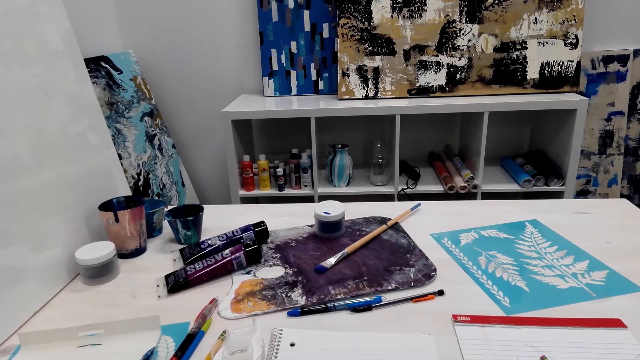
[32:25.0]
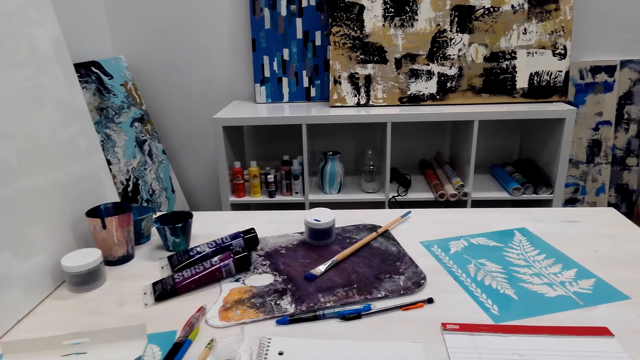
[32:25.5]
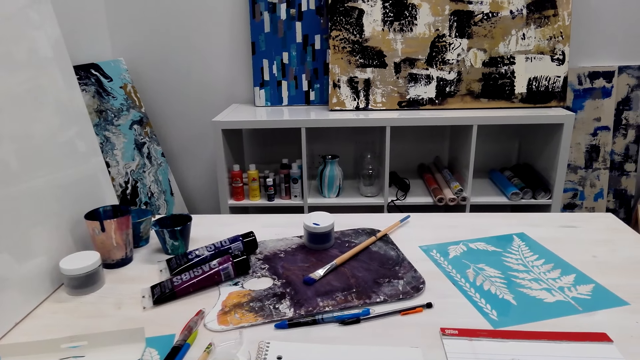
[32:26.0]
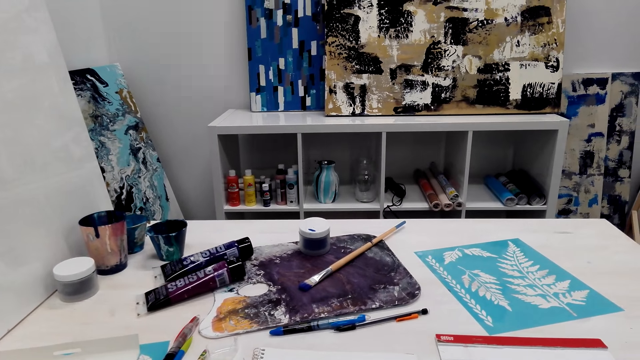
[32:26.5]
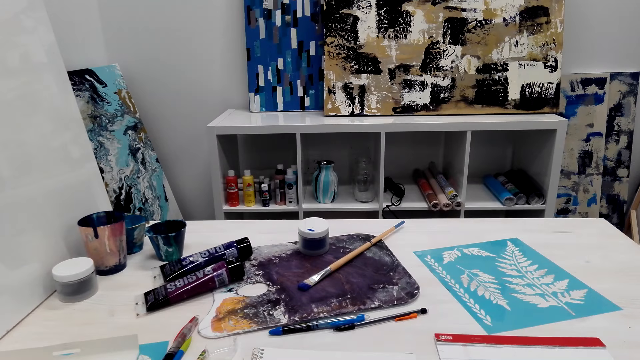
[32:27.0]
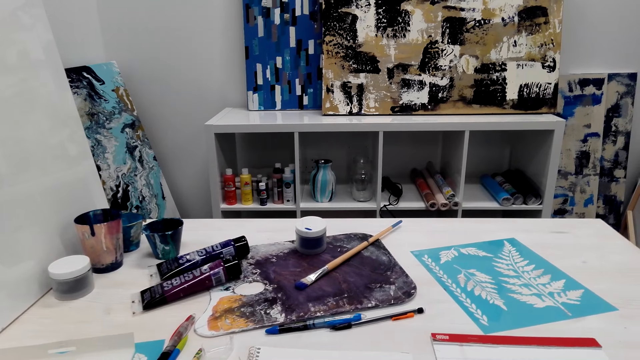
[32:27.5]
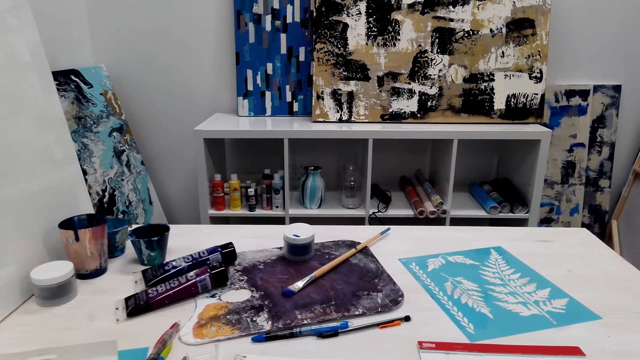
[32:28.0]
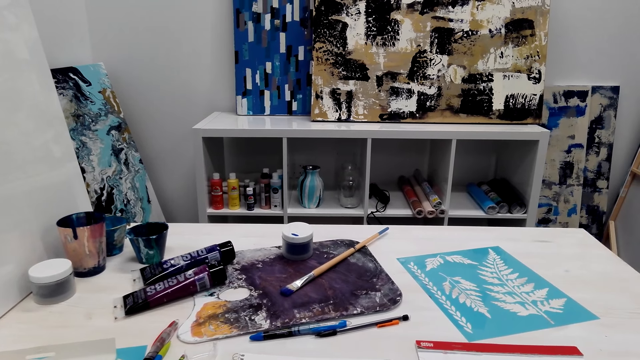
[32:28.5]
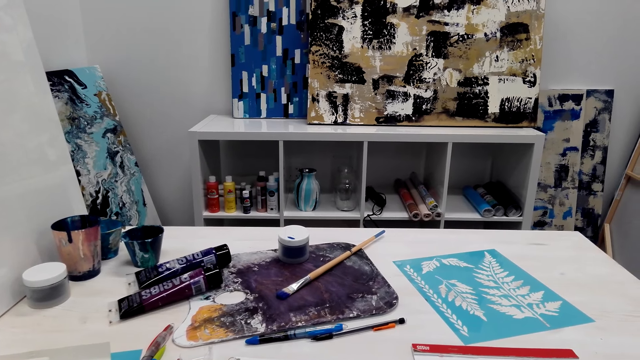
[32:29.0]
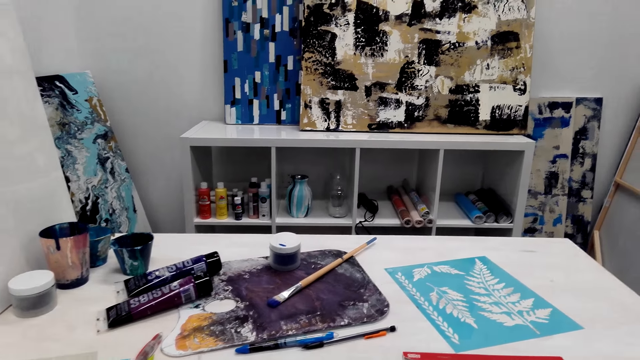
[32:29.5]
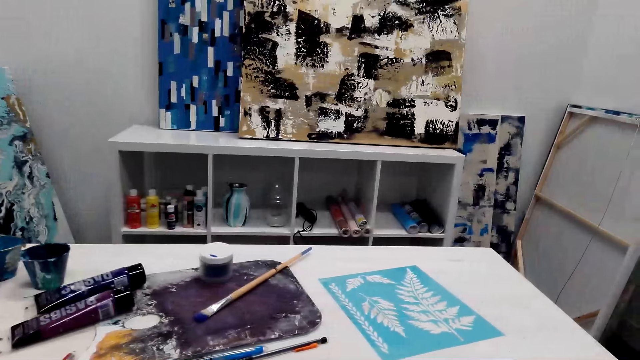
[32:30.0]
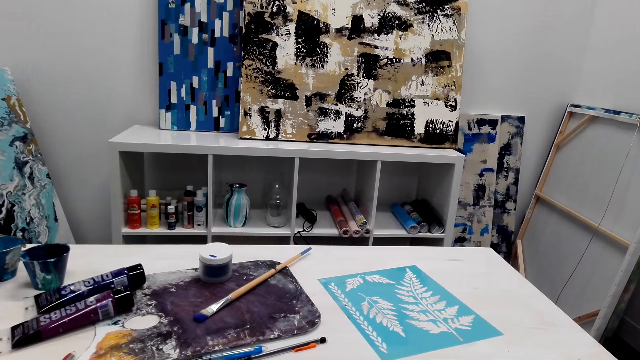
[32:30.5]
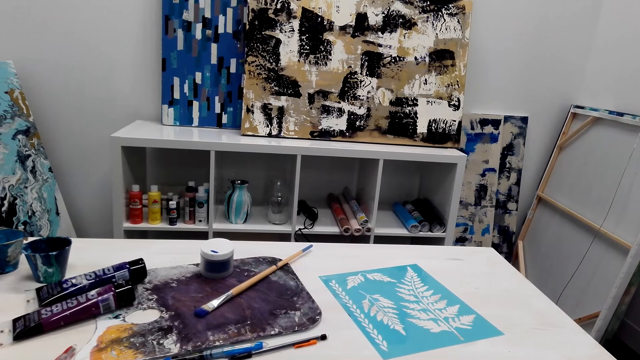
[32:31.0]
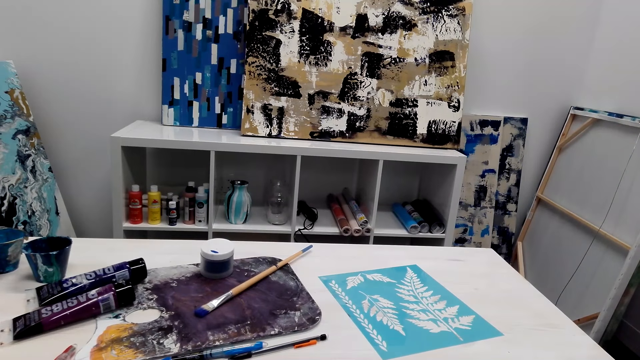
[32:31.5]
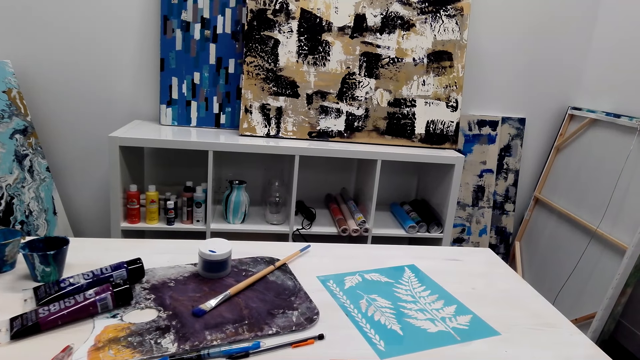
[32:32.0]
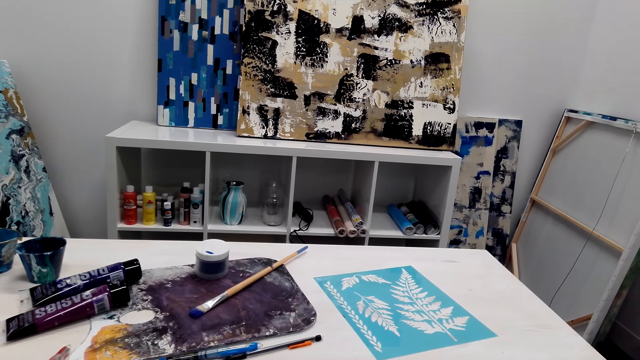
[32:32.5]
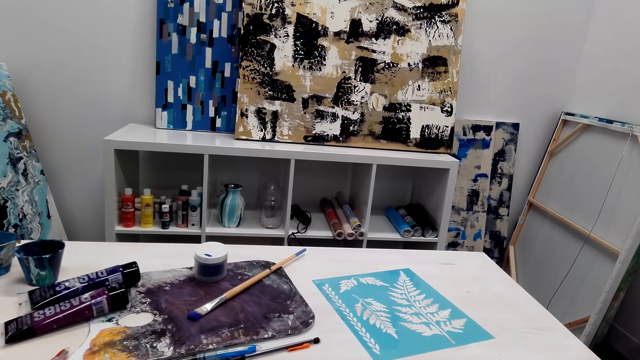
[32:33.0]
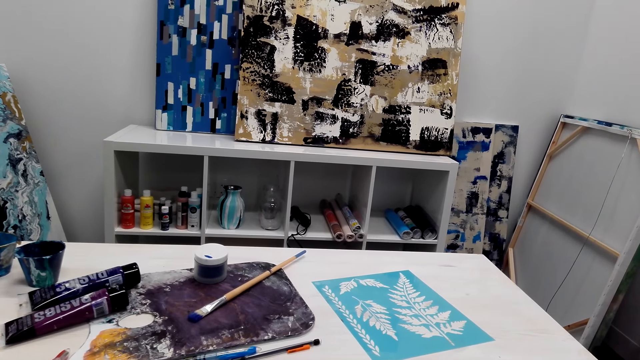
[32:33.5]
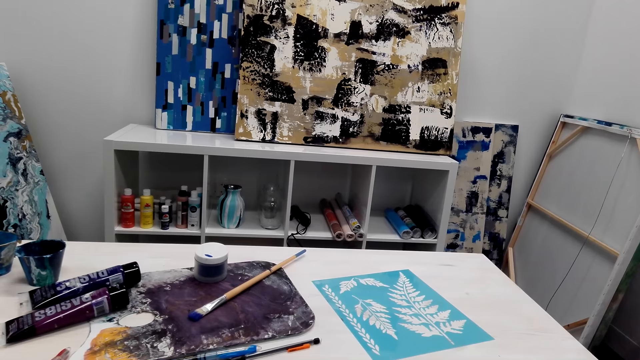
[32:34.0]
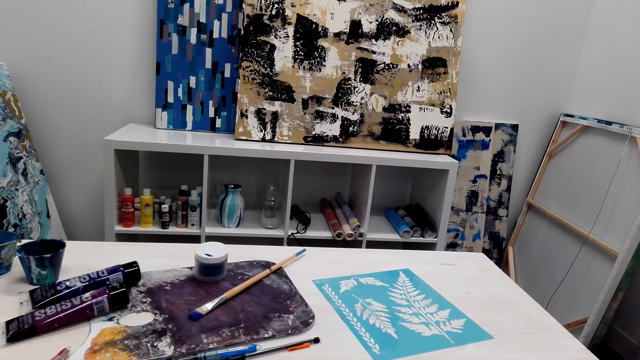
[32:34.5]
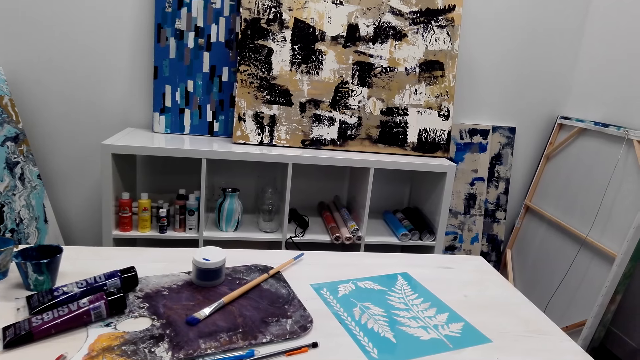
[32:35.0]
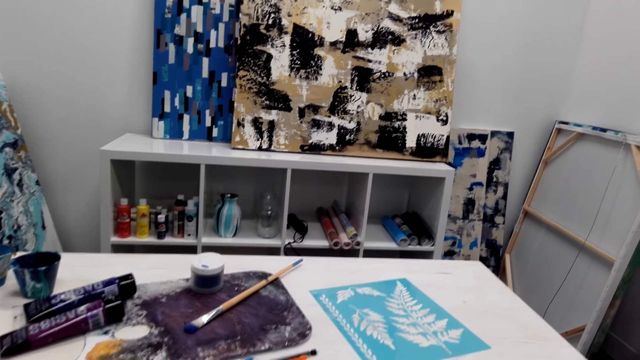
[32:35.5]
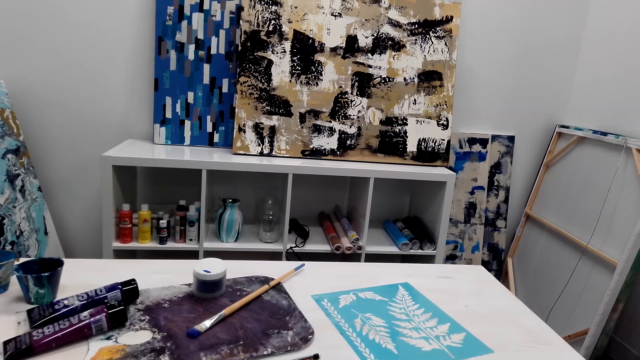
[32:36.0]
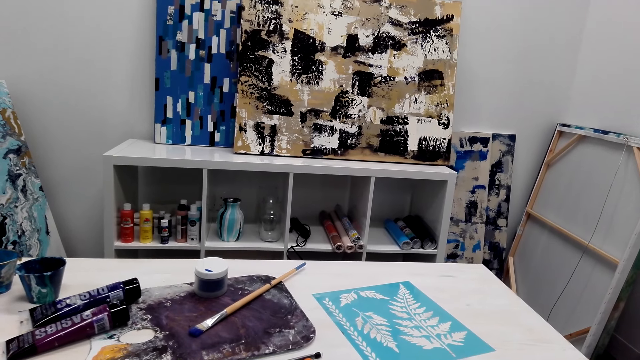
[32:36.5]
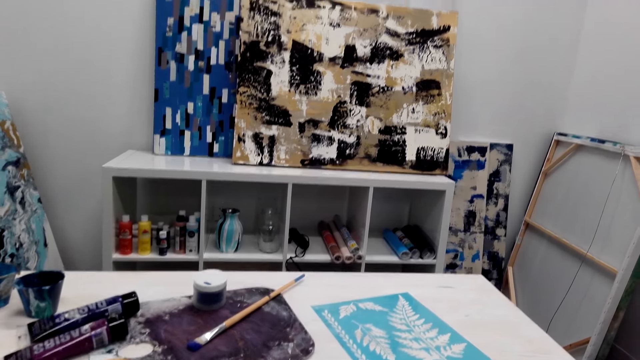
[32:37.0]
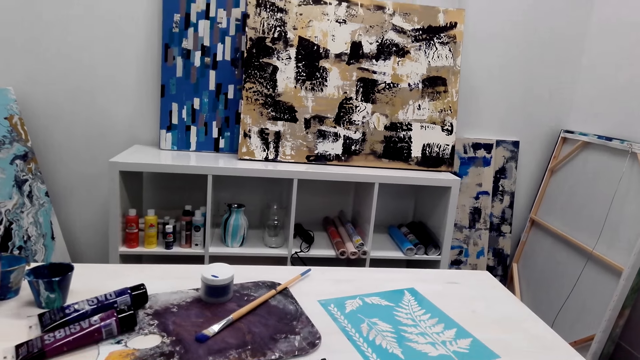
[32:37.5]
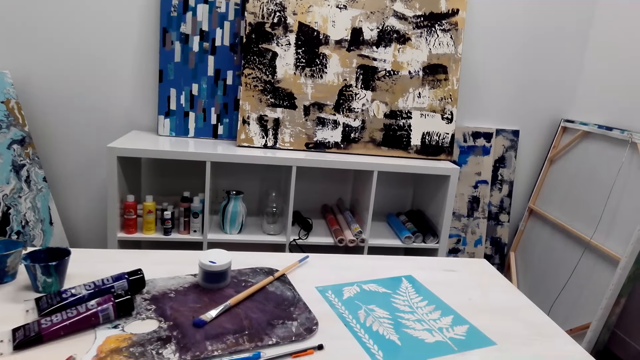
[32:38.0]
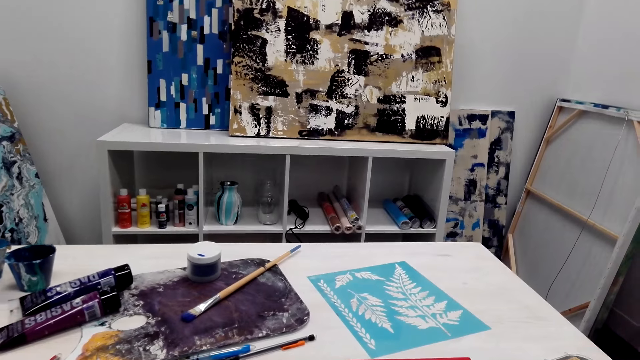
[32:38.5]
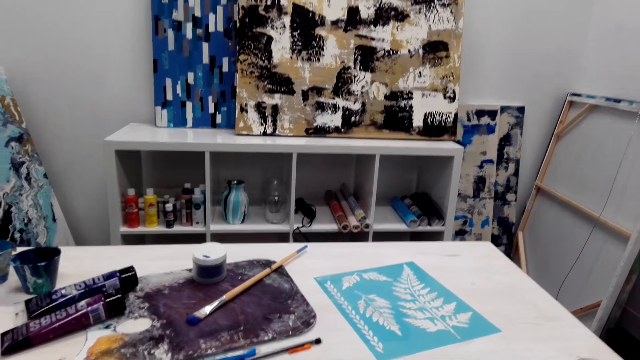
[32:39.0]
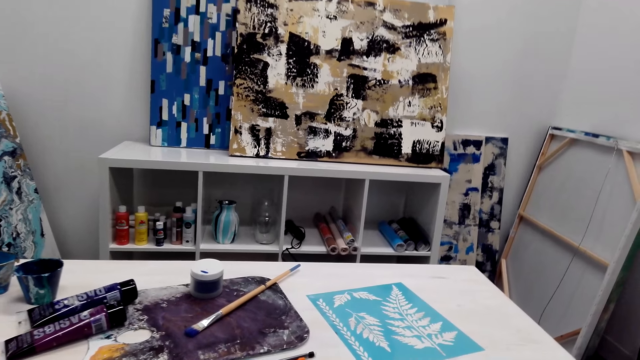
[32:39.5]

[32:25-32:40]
A person talks with the camera wearer through the phone. The camera wearer talks with the person through the phone.

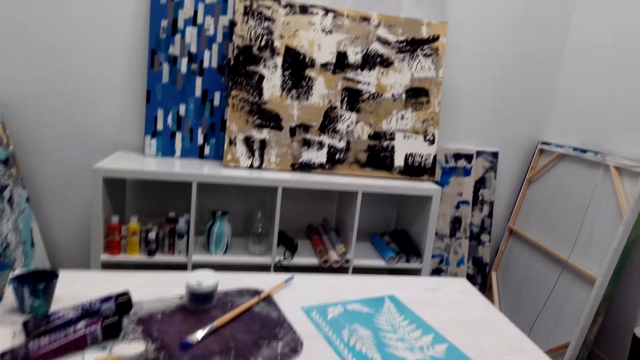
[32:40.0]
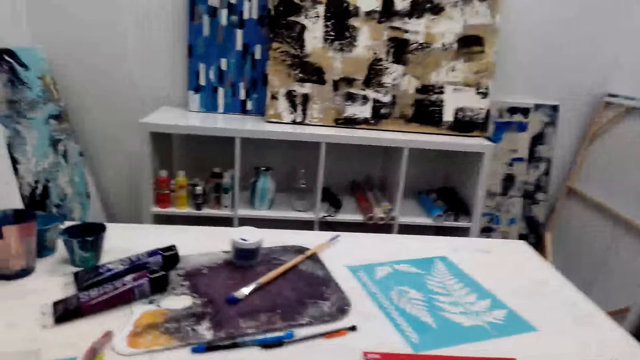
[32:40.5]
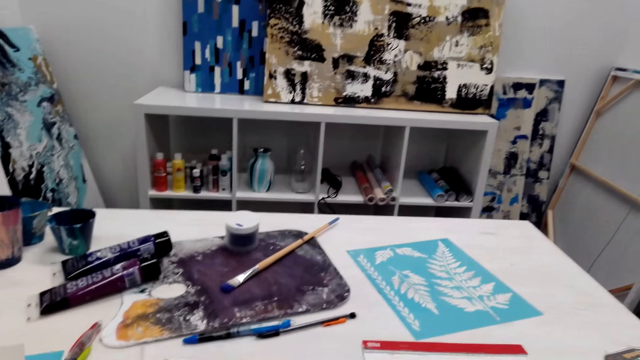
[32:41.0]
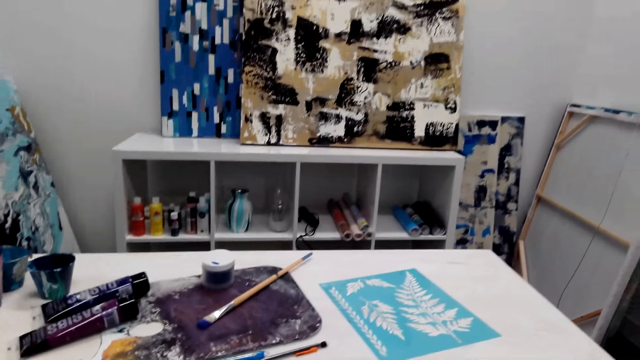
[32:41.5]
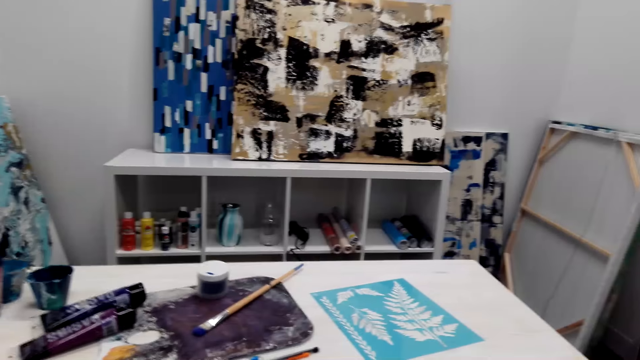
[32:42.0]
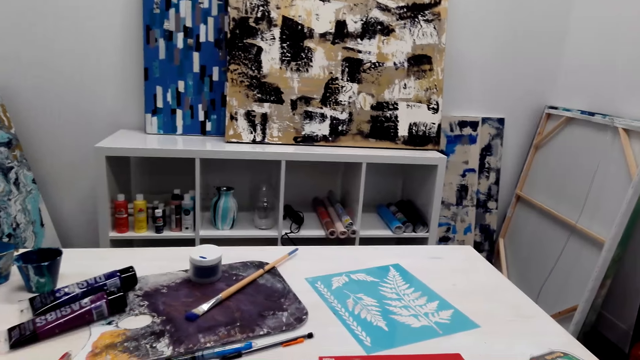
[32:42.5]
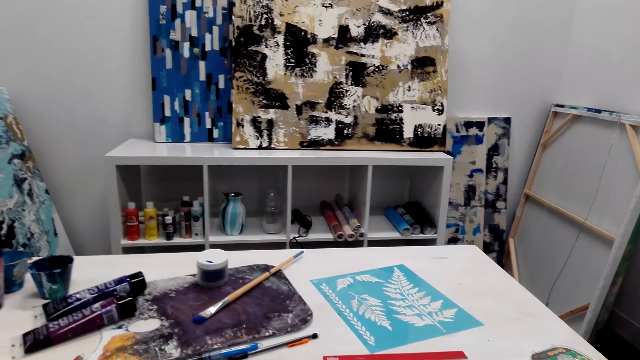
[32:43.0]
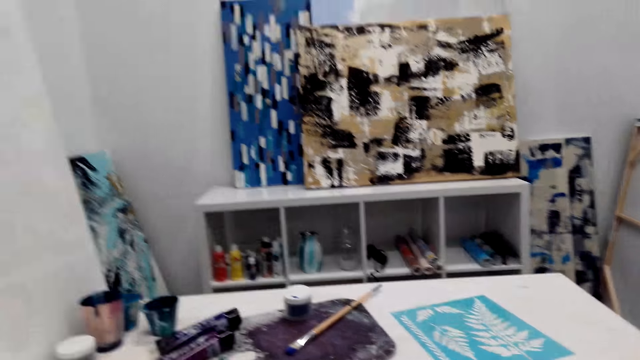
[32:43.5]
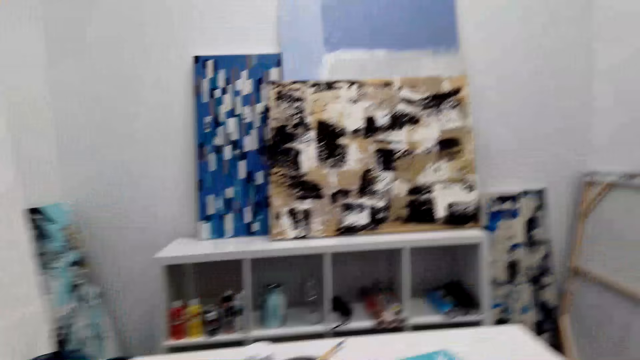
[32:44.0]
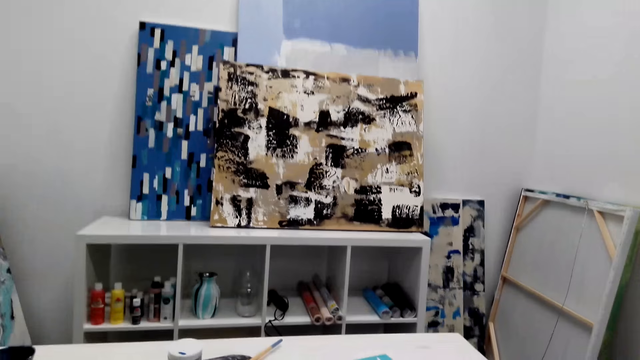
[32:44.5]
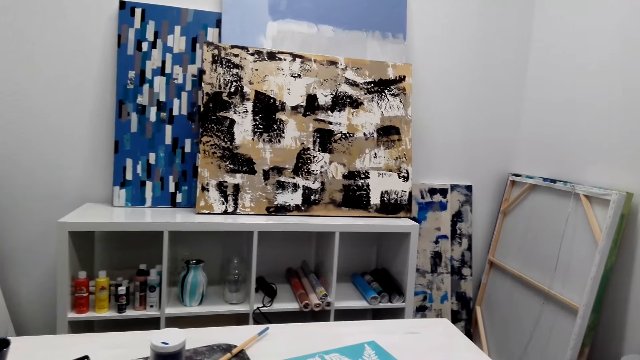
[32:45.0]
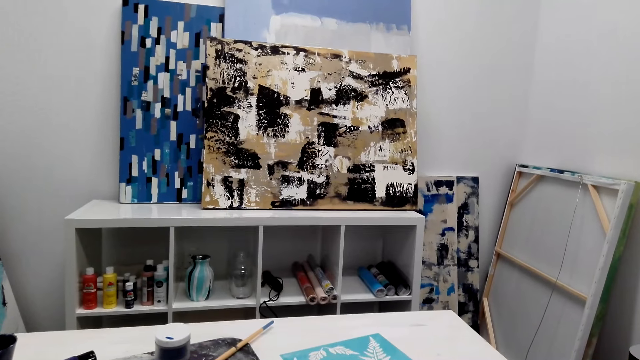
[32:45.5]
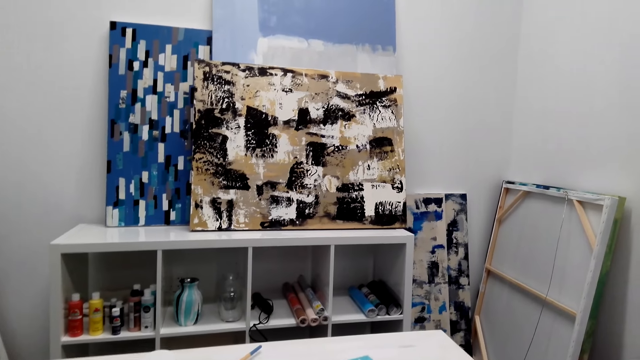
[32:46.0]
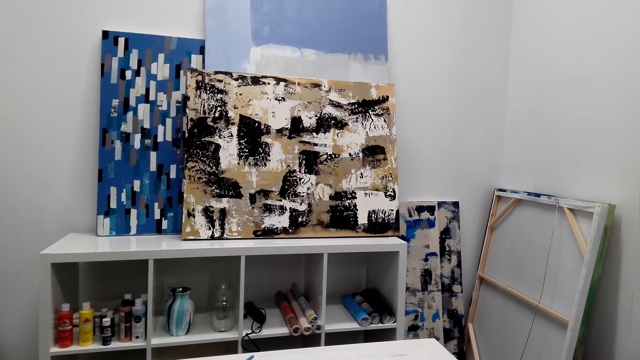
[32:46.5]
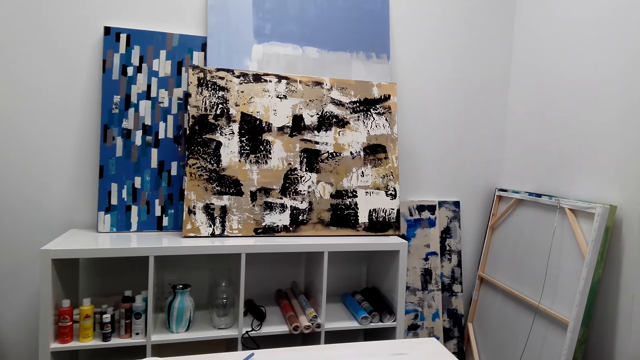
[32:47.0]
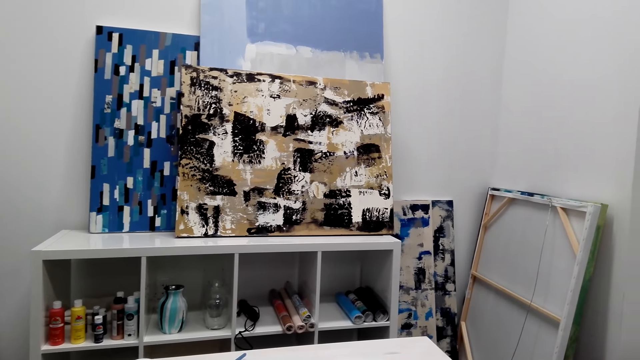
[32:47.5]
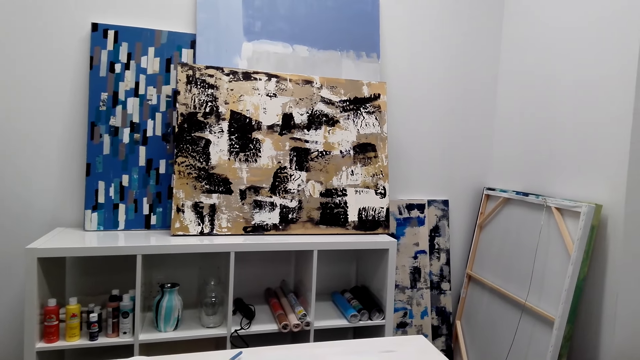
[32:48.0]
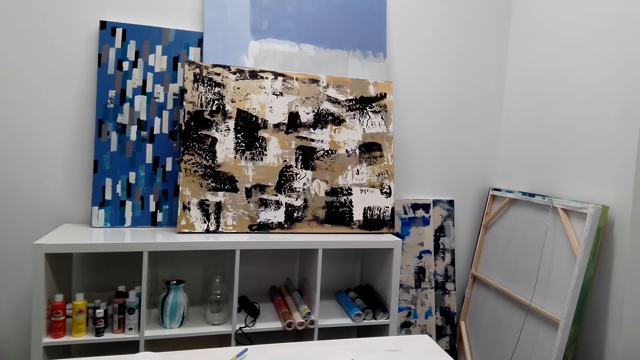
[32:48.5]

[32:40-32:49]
A person talks with the camera wearer through the phone.
